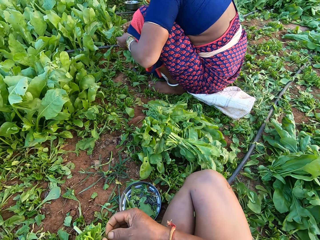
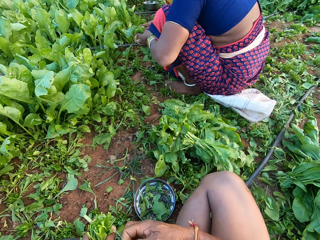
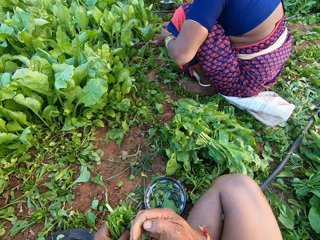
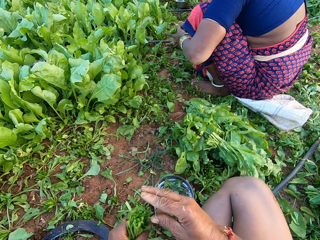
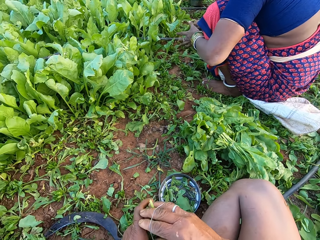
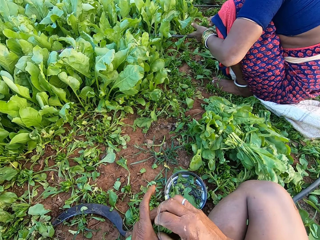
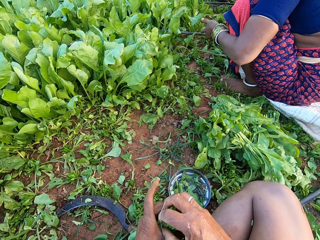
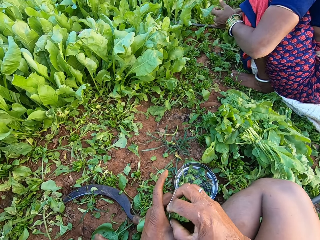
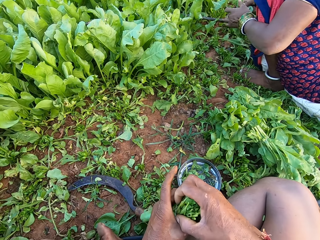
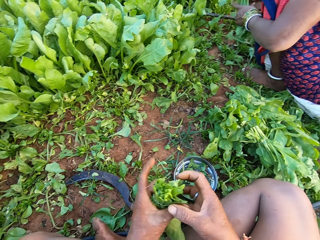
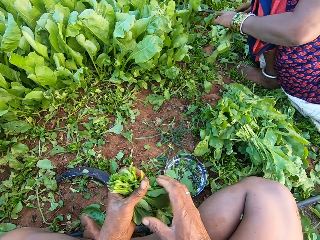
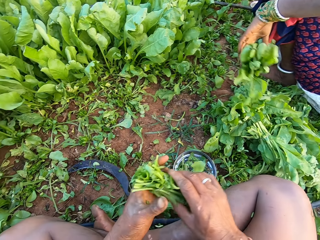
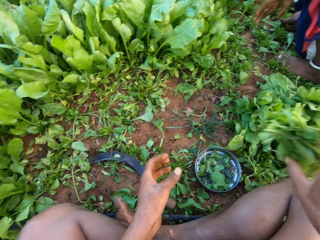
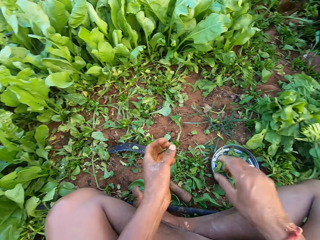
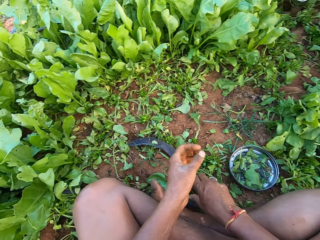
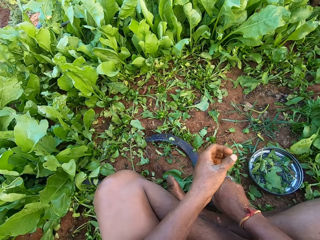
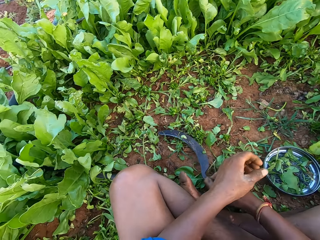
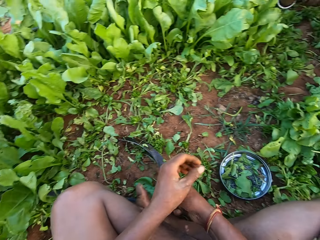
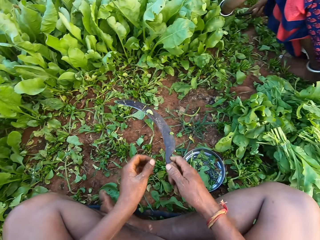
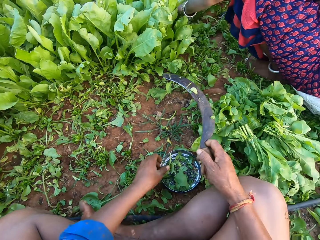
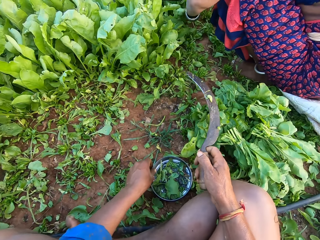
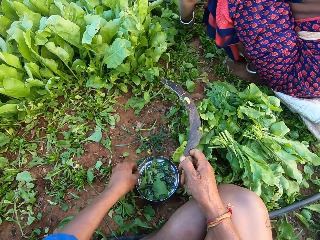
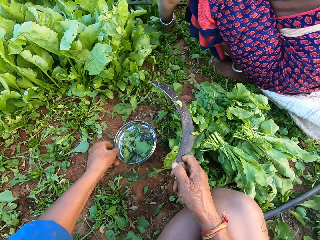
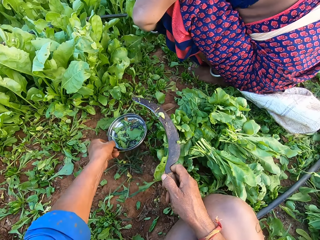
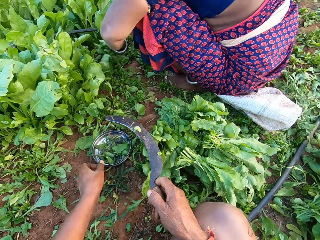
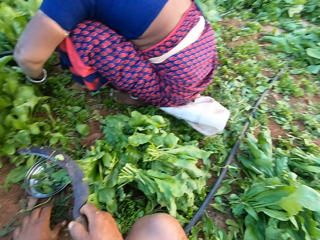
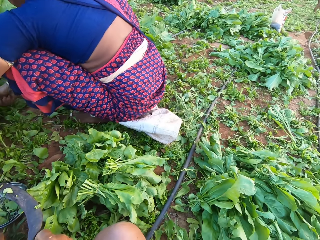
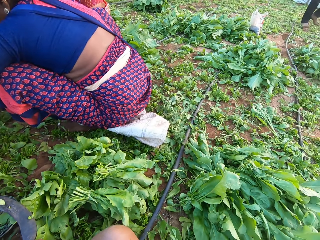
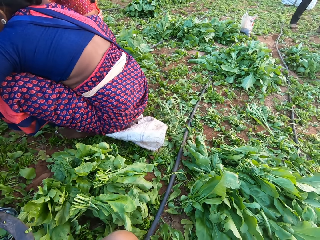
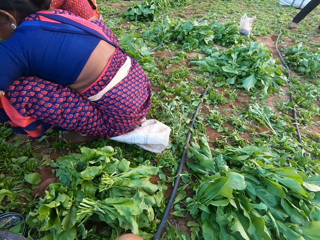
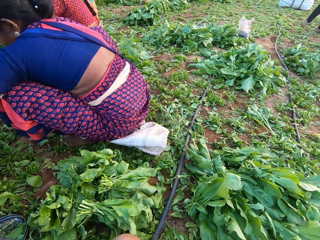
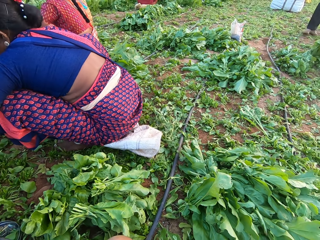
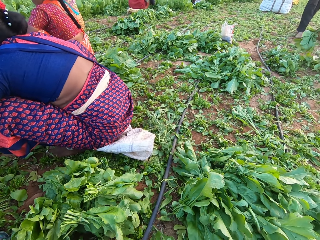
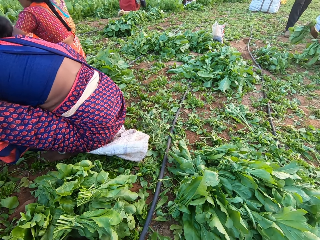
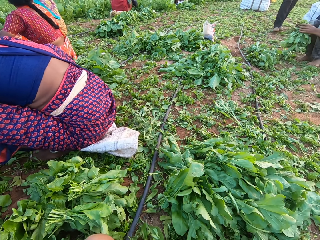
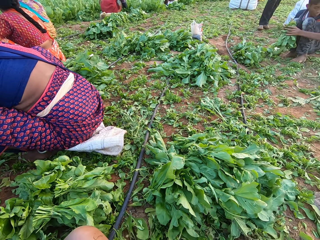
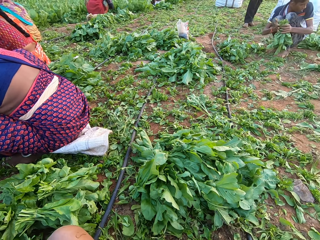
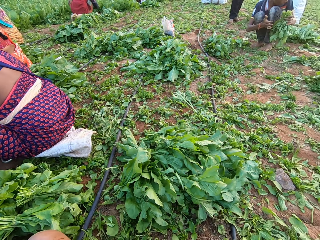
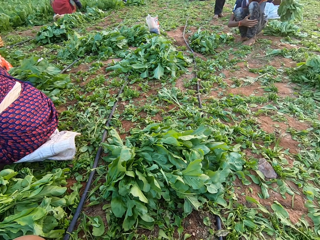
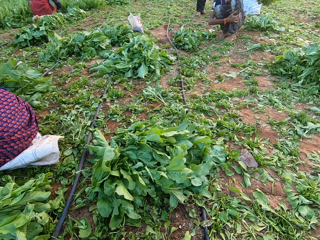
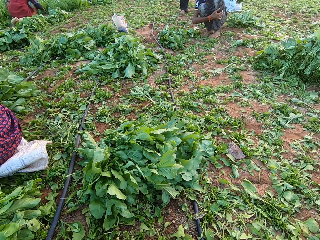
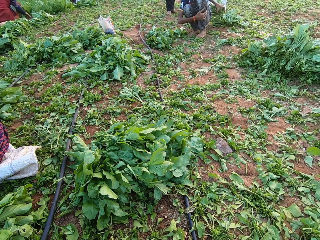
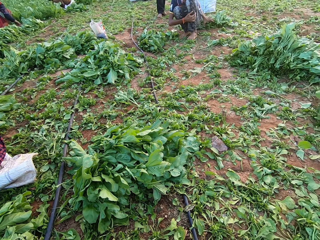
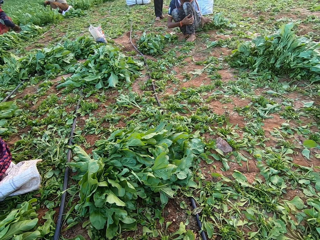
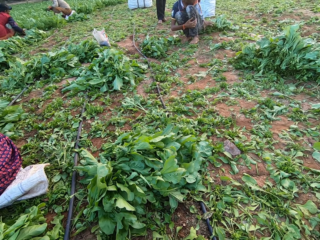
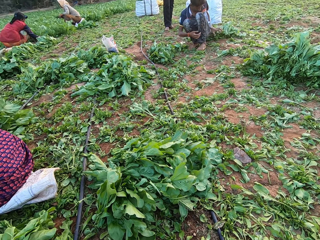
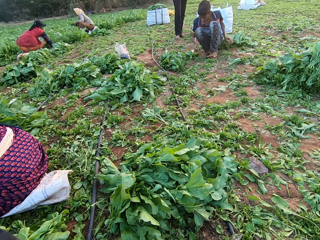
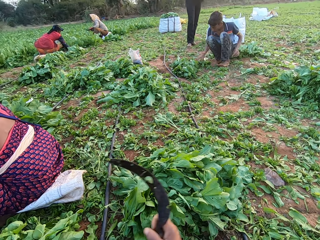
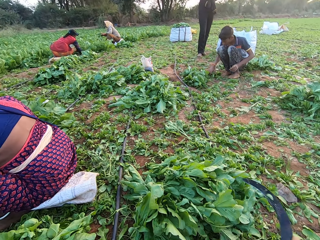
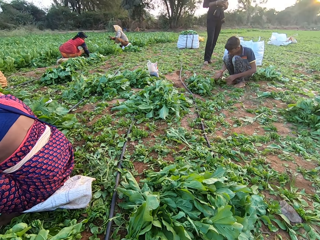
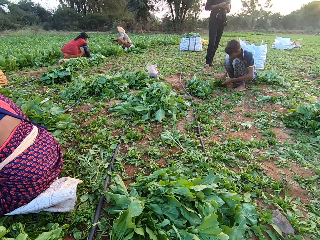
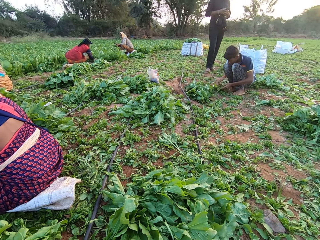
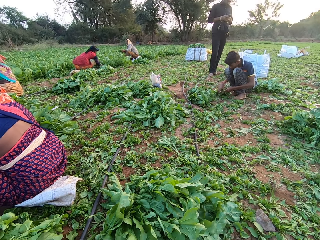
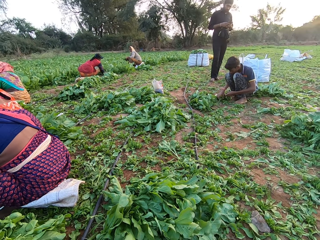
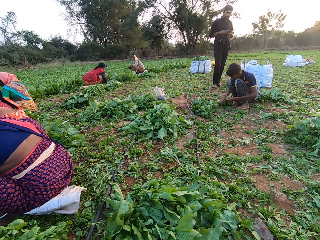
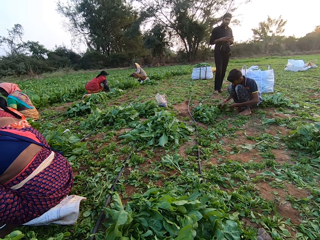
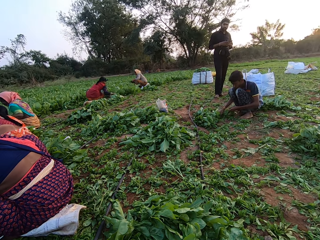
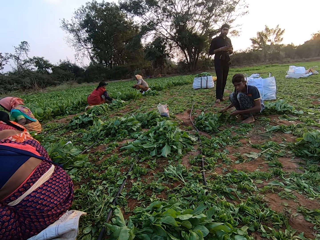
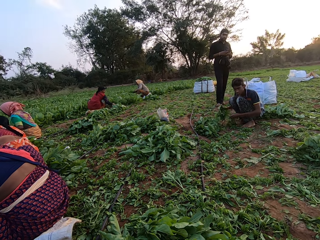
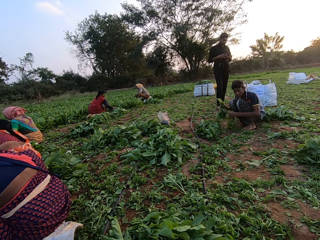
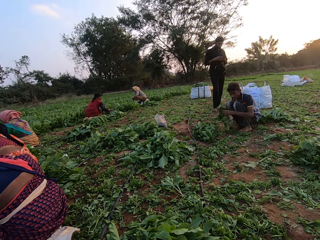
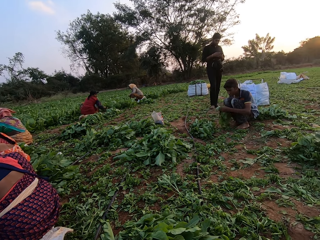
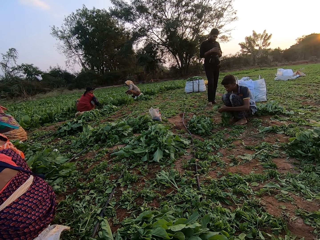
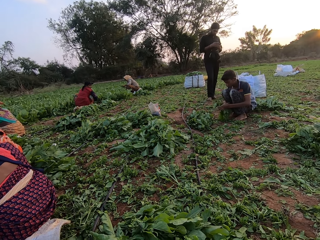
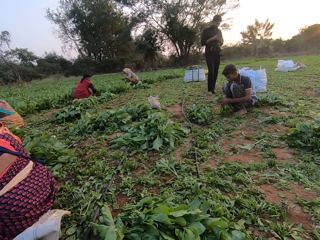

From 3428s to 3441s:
A woman ties the spinach leaves with a rubber band in both hands. The camera wearer ties the spinach leaves with the rubber band in his right hand. He passes the spinach leaves from his left hand to his right hand. The woman drops the rubber band on the ground with her left hand. The camera wearer drops the spinach leaves on the ground with his right hand. He picks up the sickle from the ground with his right hand. The woman picks some spinach leaves from the floor with her left hand. The camera wearer moves the plate on the floor with his left hand. He looks around the garden. A man passes some spinach leaves from his right hand to his left hand. The man drops the spinach leaves on the ground with his left hand. The man picks some spinach leaves from the ground with both hands.

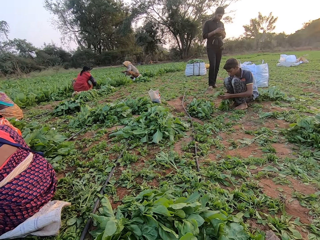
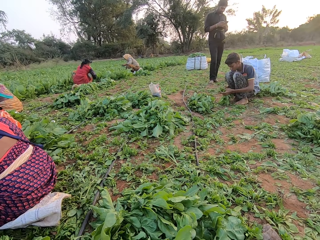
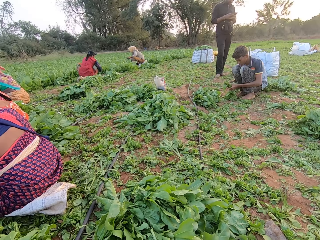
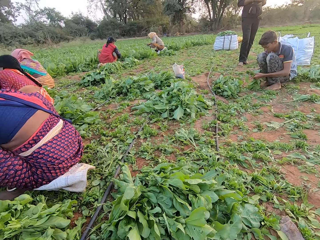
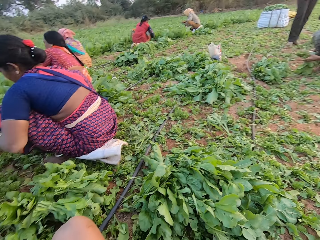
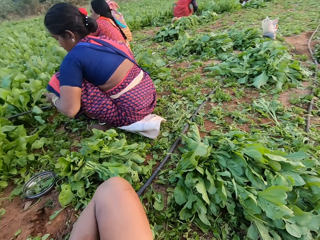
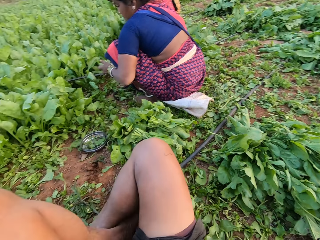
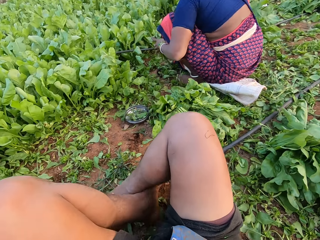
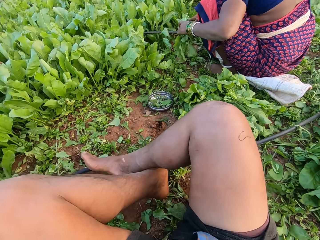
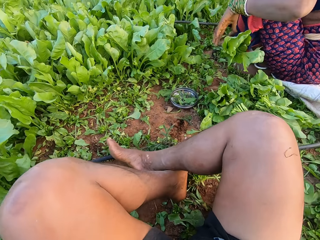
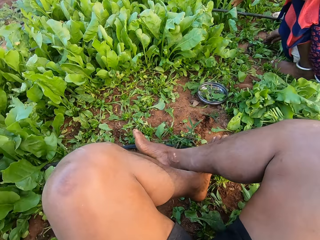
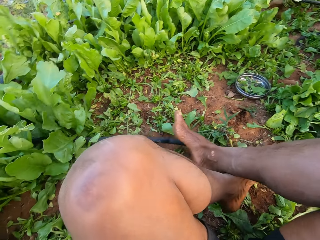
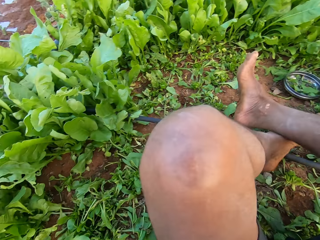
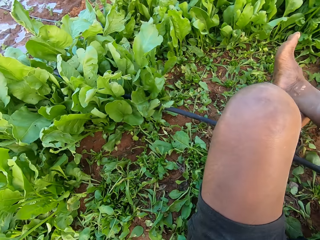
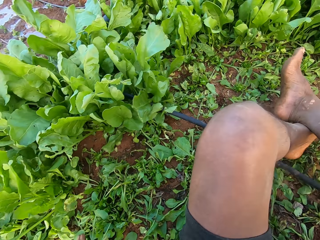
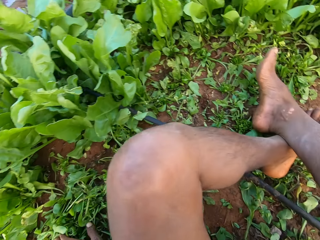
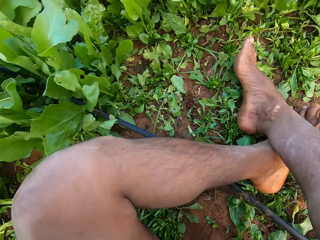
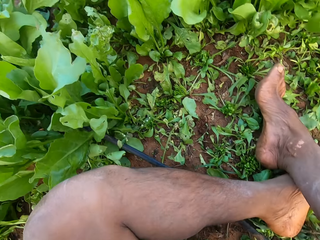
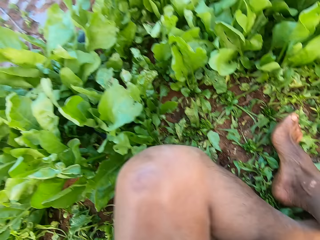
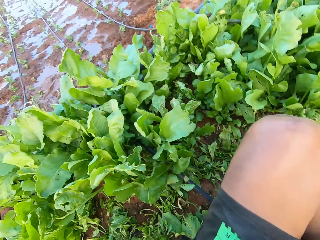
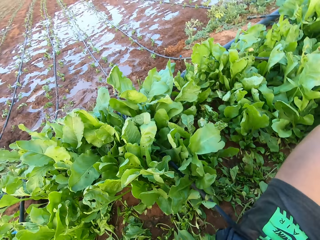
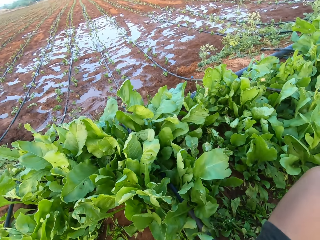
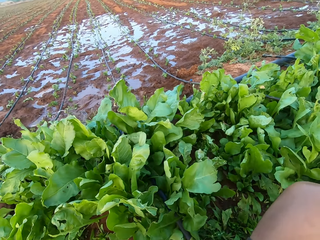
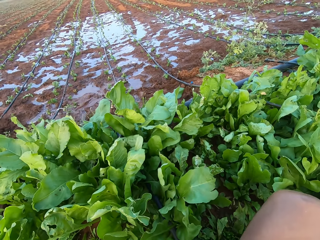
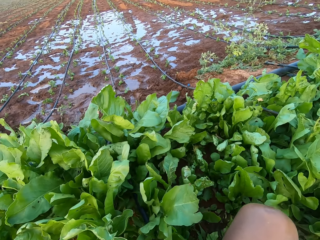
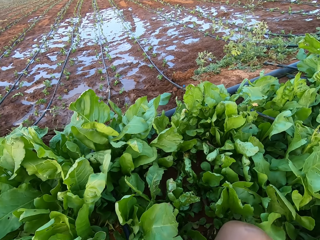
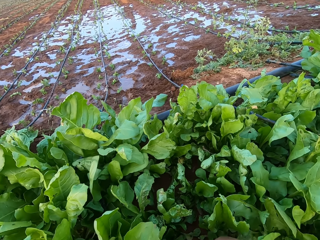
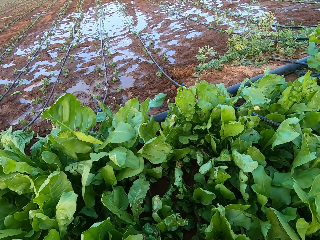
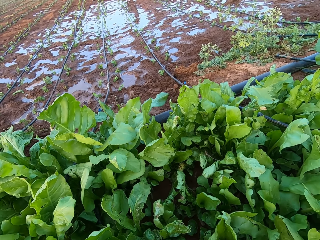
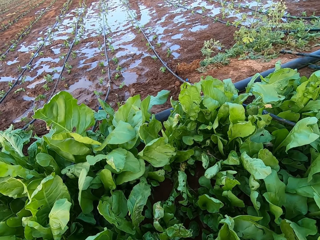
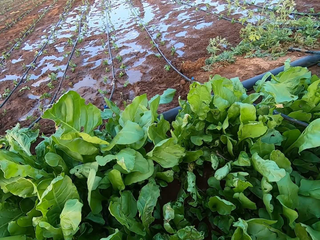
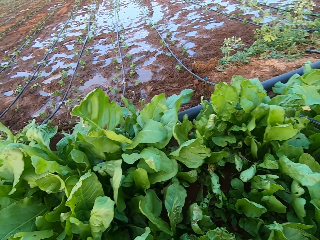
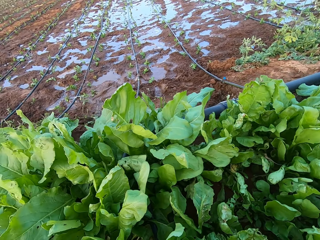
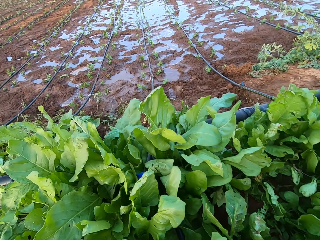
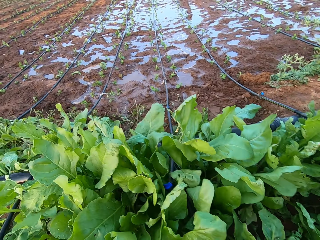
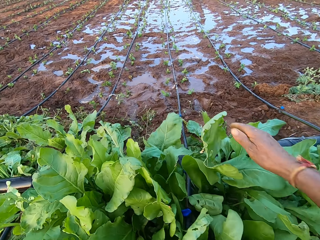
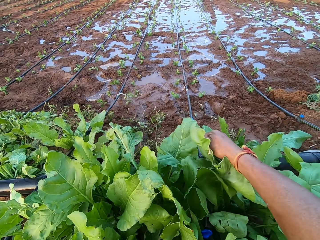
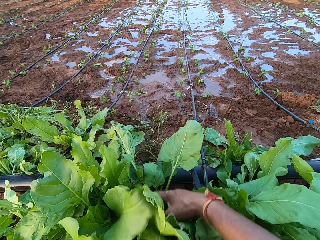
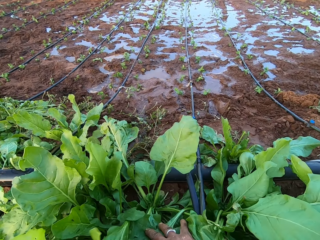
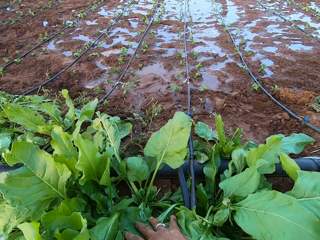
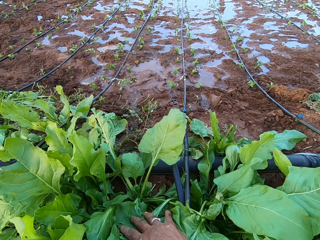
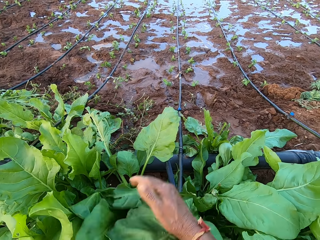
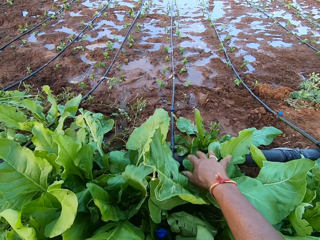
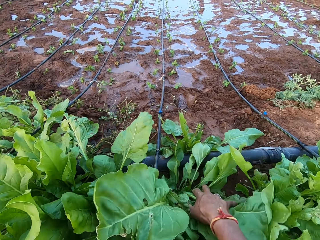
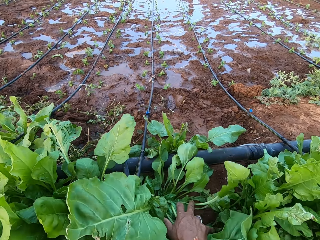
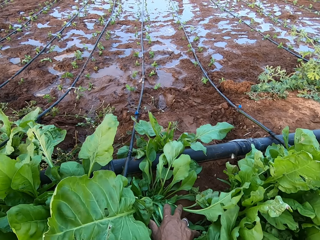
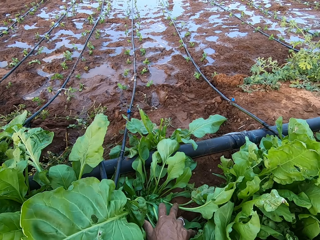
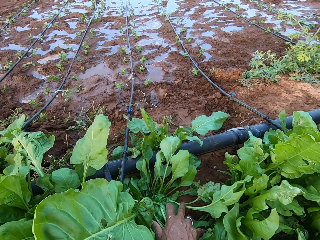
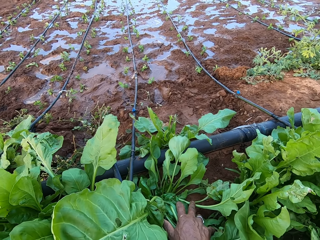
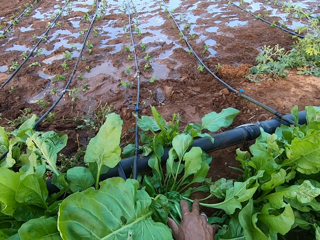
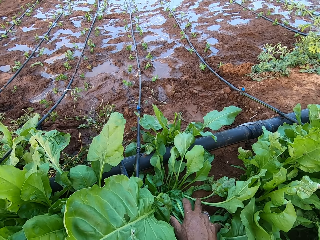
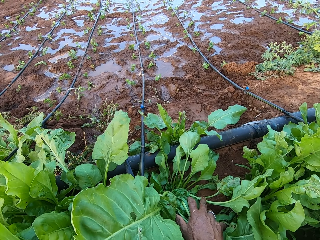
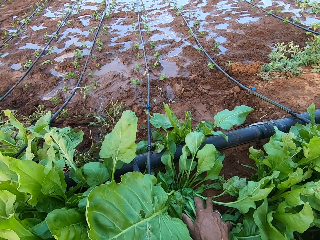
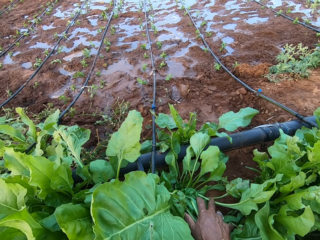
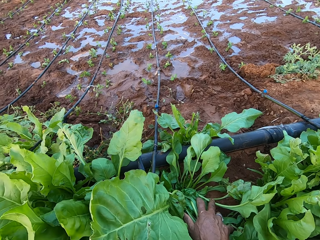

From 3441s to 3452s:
A woman drops some spinach leaves on the ground with her left hand. The camera wearer moves on the ground. He touches some spinach leaves with his right hand. He looks at the spinach.
